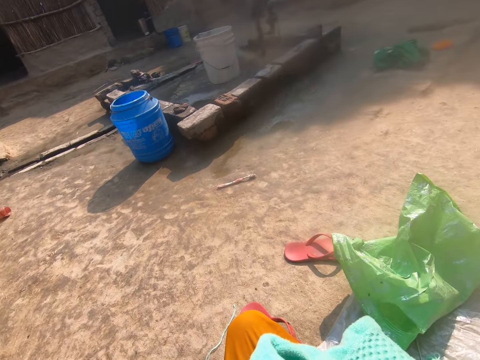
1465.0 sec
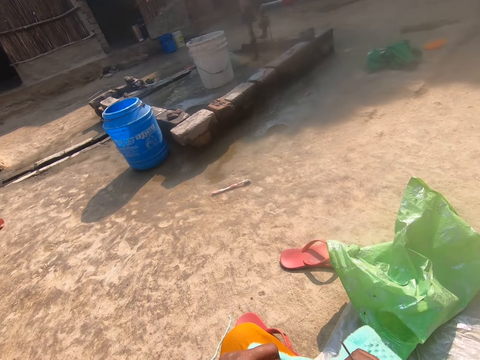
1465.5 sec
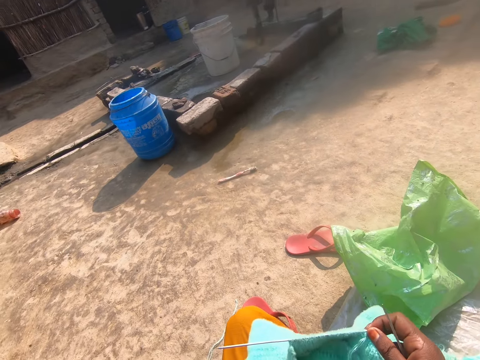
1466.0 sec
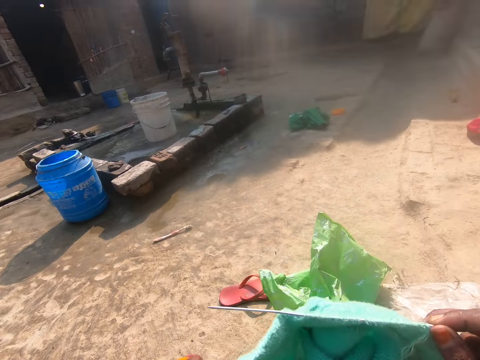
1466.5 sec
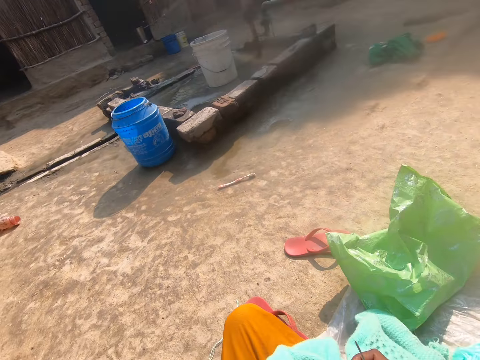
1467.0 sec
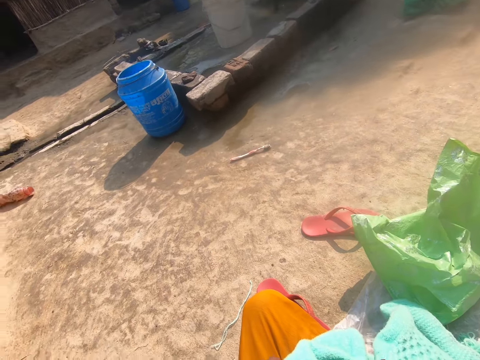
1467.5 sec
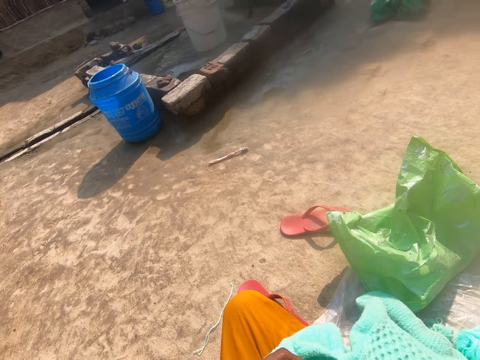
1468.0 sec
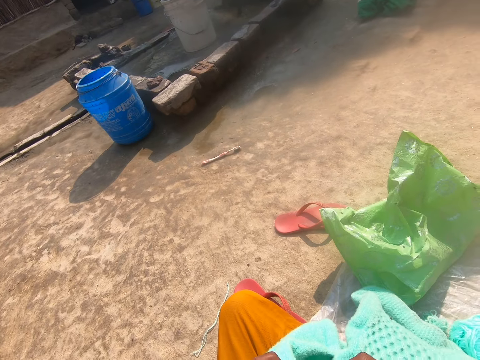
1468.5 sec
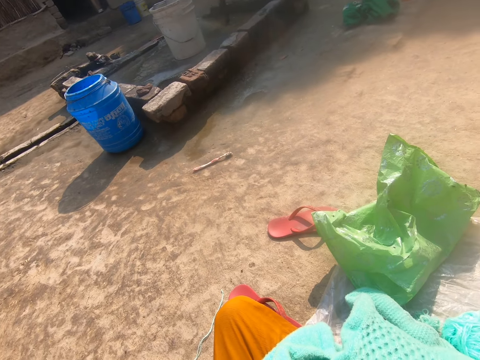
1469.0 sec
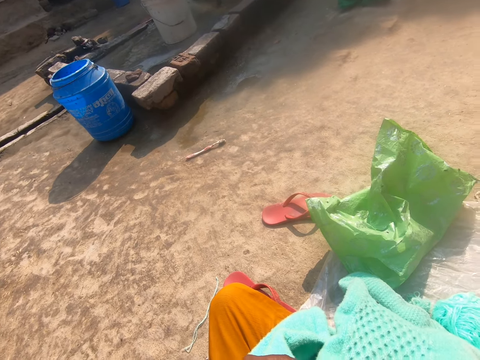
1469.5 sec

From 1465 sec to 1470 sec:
The camera wearer adjusts the cardigan on her lap. She holds a fabric.

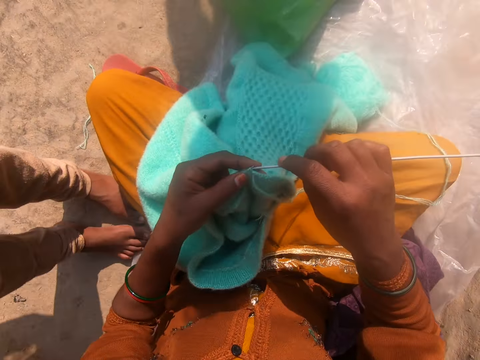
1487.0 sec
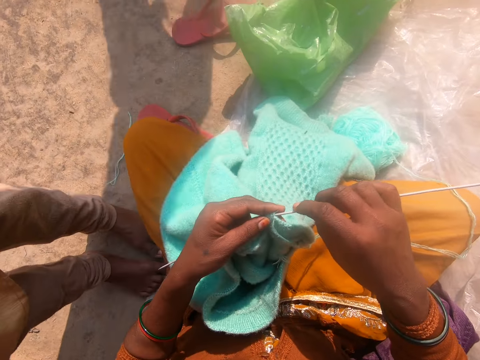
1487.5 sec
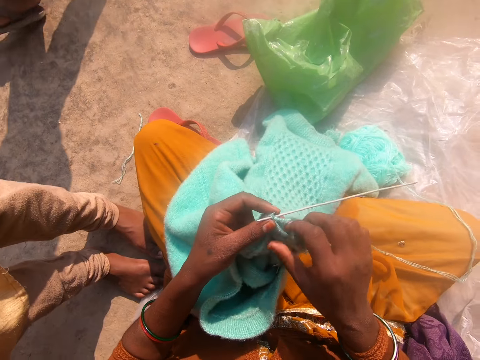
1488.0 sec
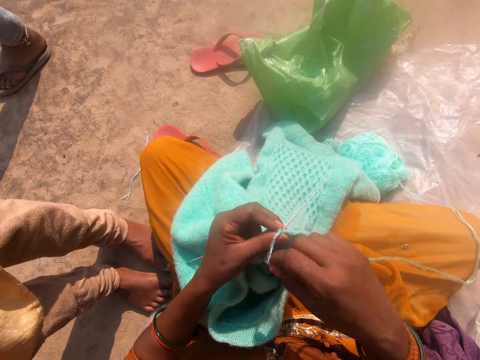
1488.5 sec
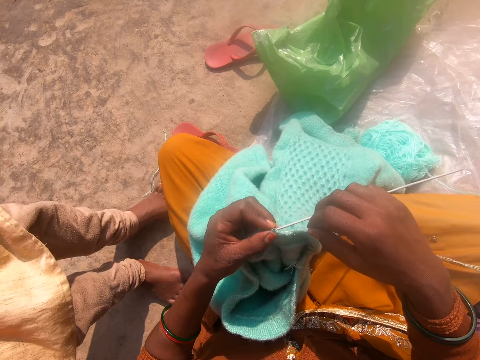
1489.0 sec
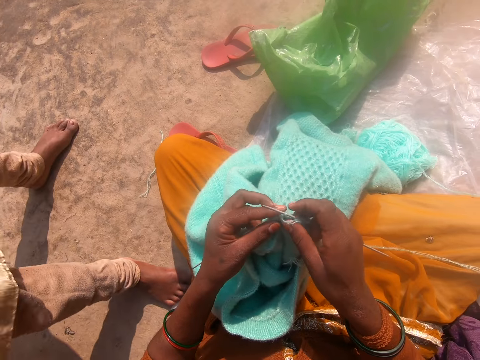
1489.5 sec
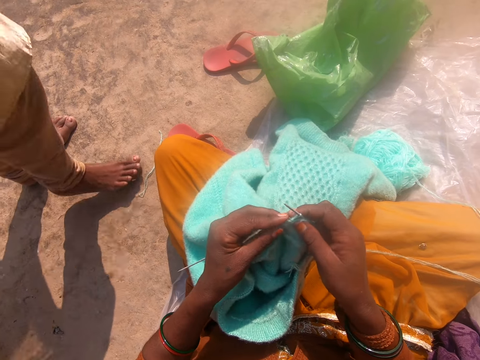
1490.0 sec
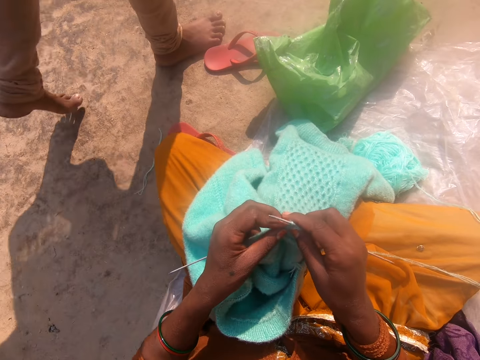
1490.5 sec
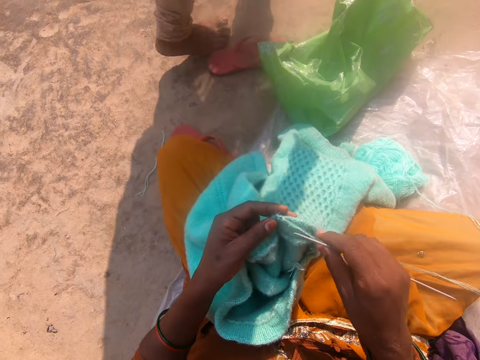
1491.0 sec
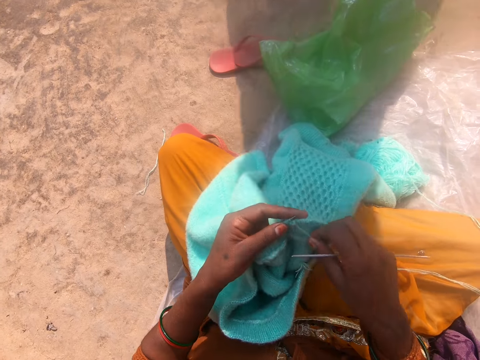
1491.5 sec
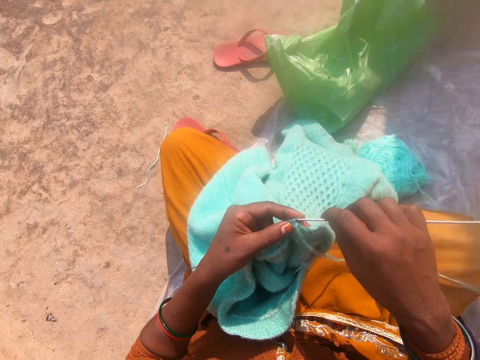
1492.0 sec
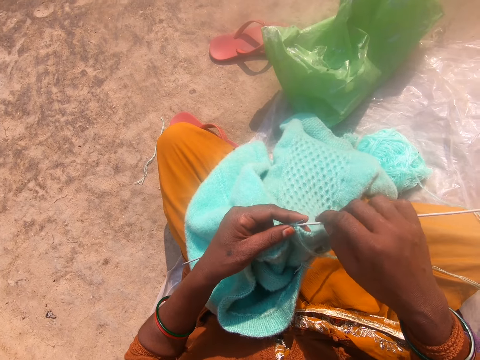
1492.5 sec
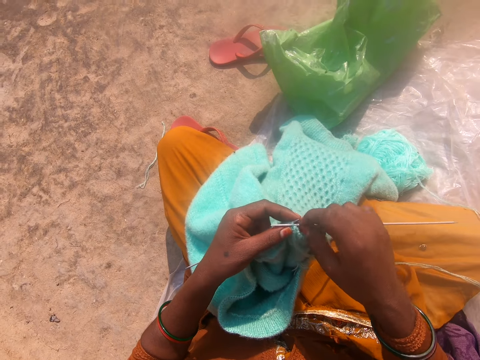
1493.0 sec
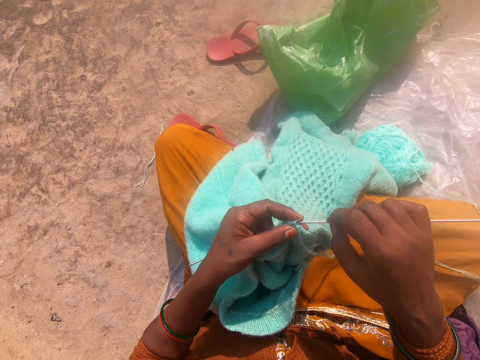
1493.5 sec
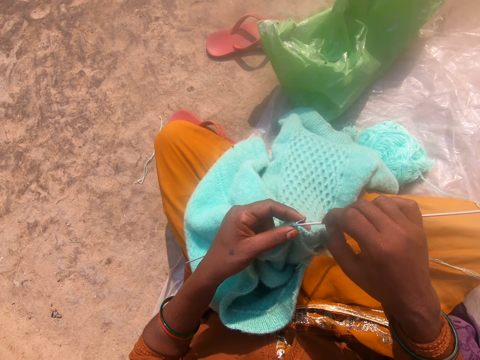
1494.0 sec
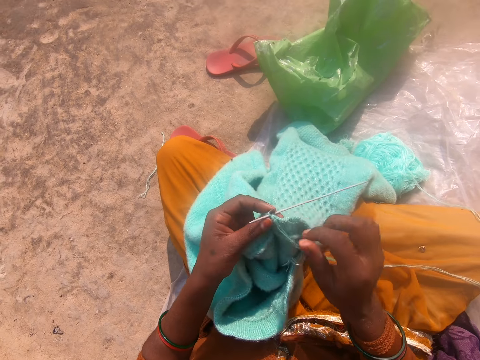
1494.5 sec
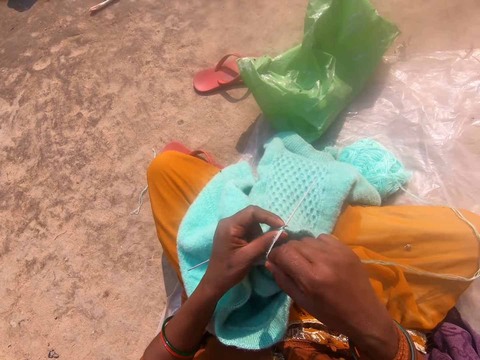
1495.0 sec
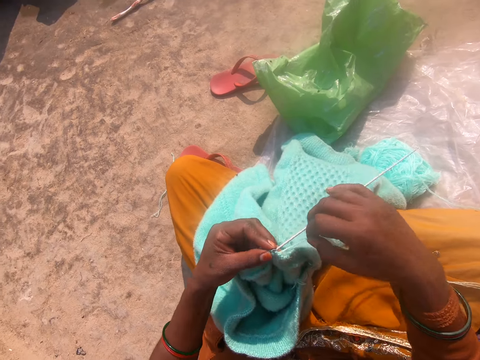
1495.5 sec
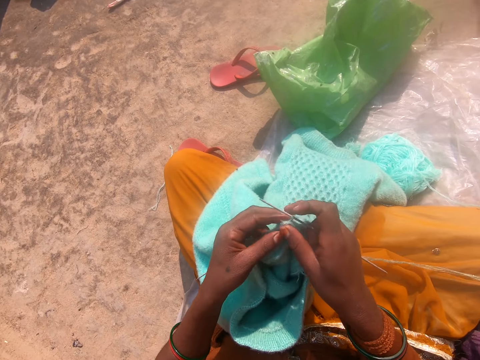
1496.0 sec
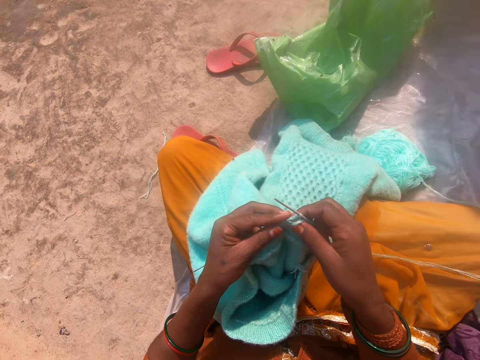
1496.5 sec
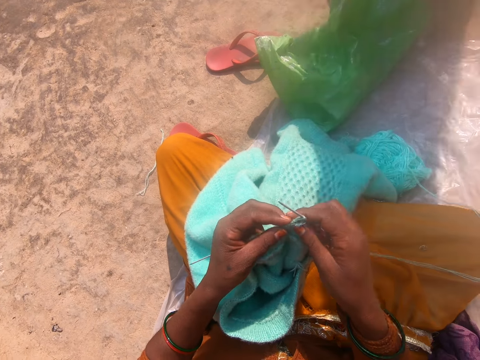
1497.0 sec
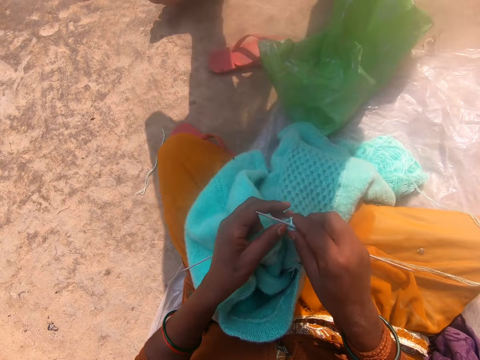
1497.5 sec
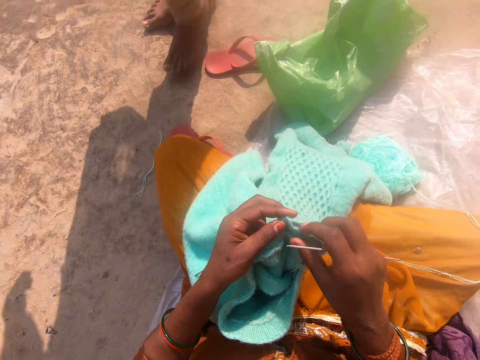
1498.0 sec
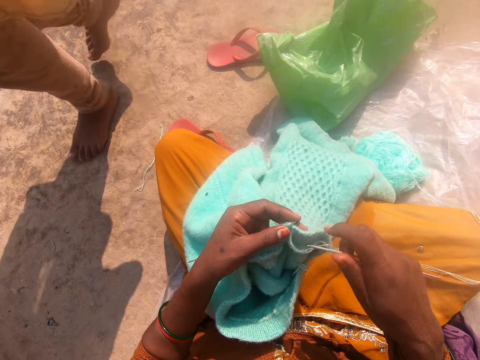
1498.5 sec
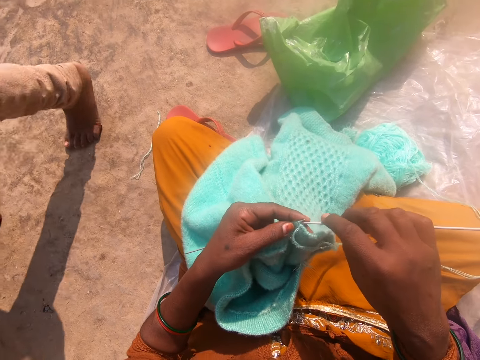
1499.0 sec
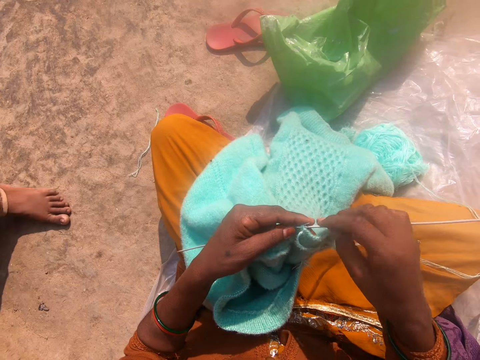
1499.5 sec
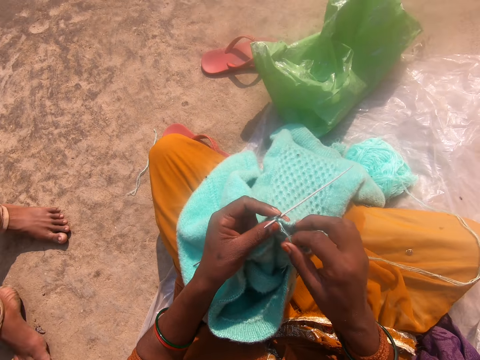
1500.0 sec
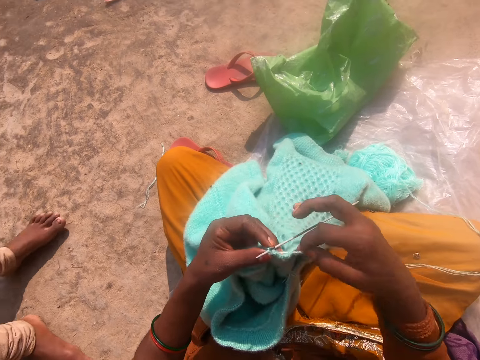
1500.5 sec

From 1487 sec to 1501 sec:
A man passes by. The camera wearer holds knitting thread. The man walks away from the camera wearer. The camera wearer holds the knitting thread again. They hold addi double-ended crochet hooks. They hold the knitting thread. They hold a fabric. The man walks towards the camera wearer. The man walks around.

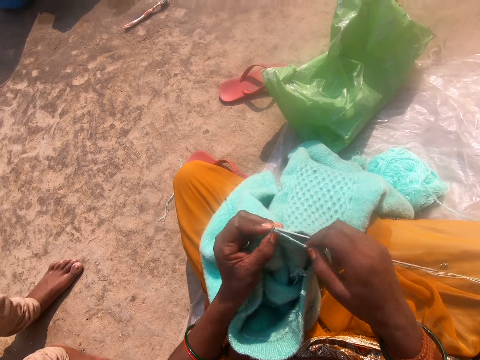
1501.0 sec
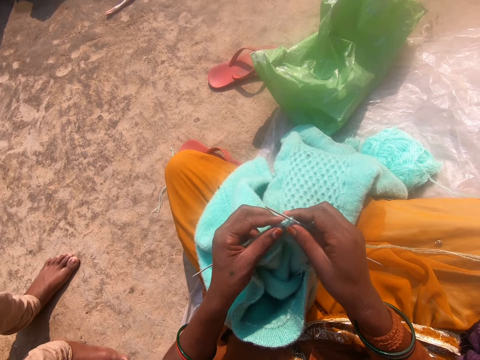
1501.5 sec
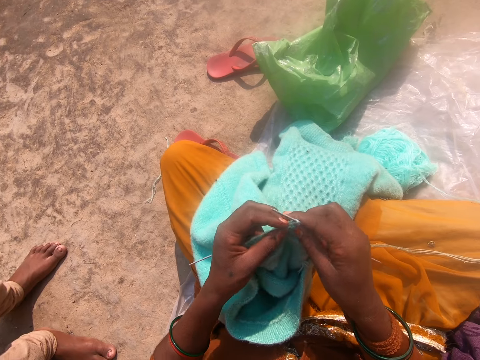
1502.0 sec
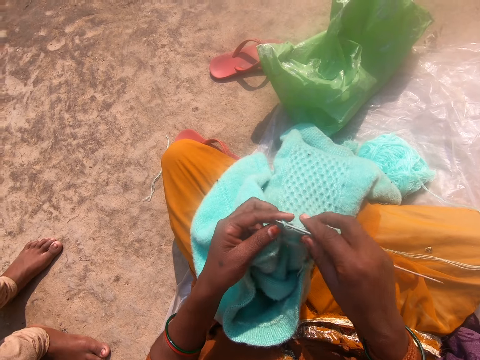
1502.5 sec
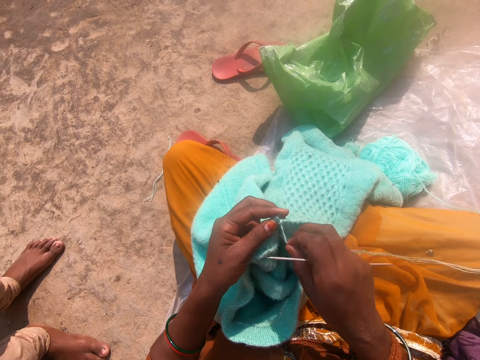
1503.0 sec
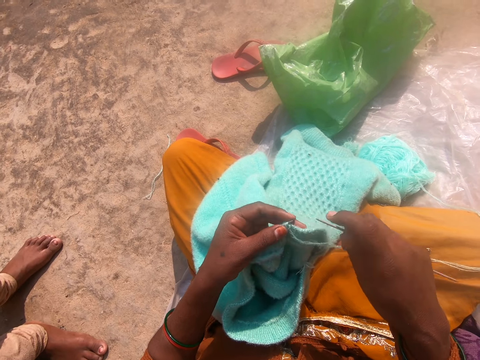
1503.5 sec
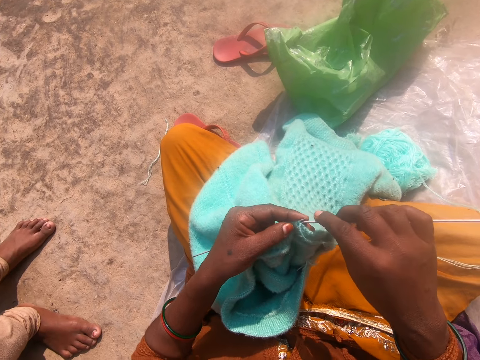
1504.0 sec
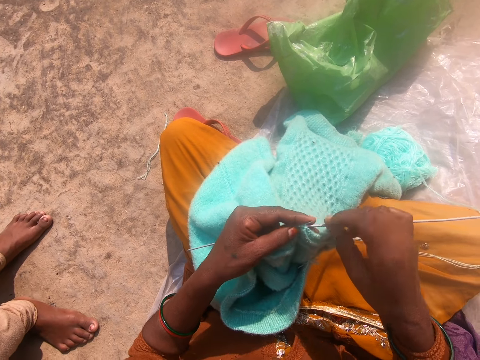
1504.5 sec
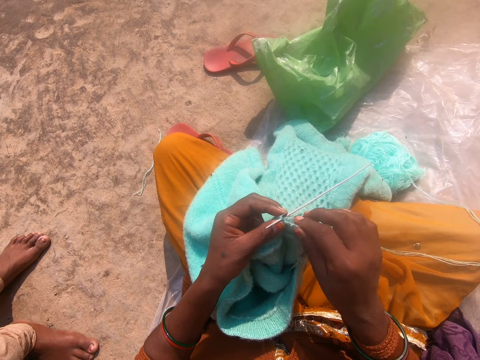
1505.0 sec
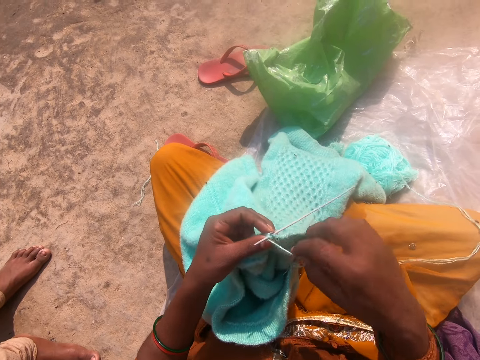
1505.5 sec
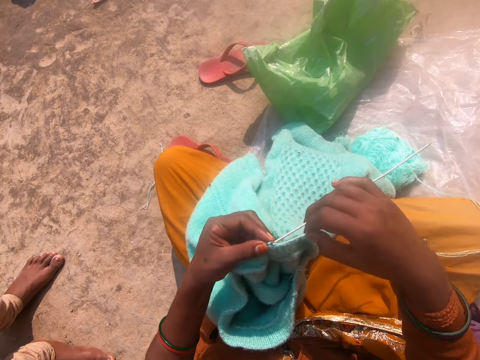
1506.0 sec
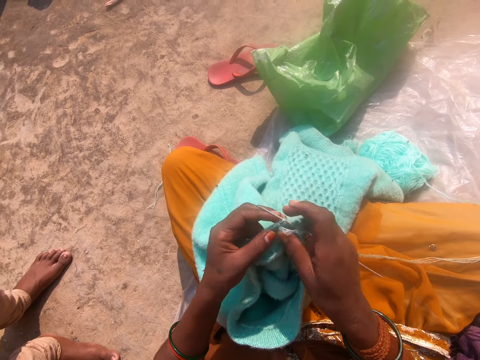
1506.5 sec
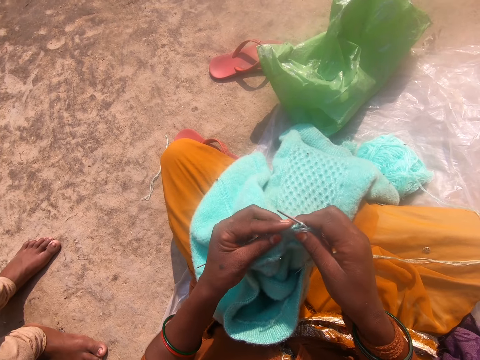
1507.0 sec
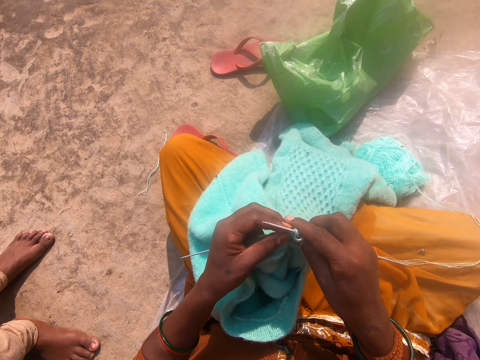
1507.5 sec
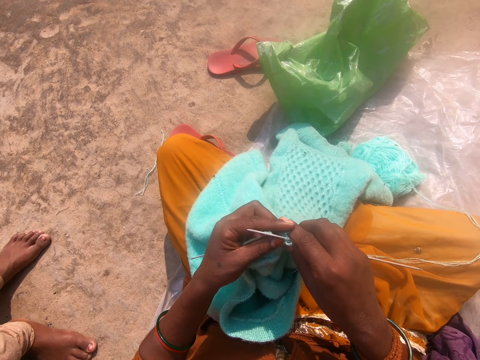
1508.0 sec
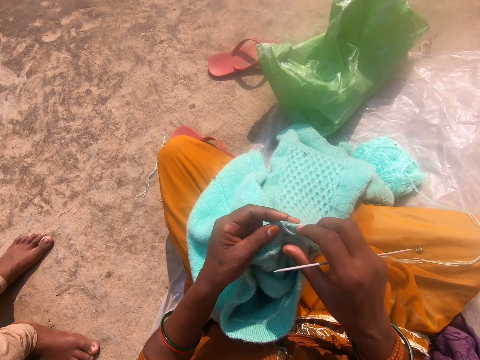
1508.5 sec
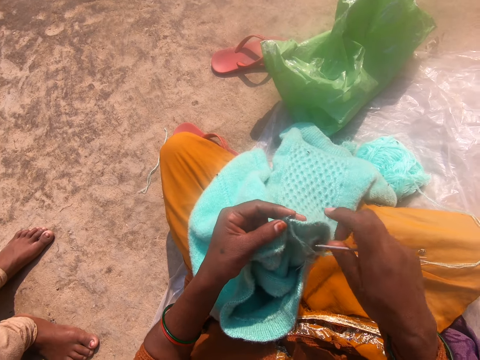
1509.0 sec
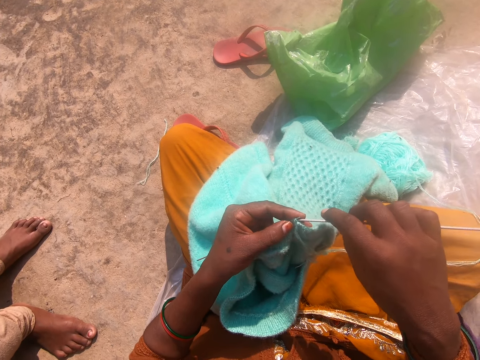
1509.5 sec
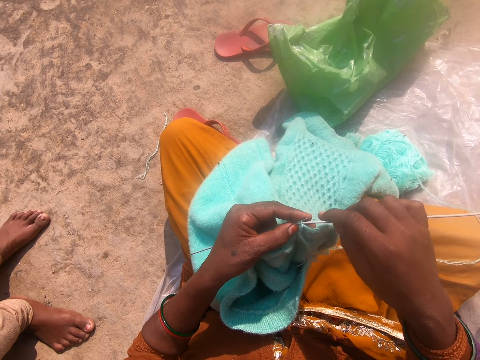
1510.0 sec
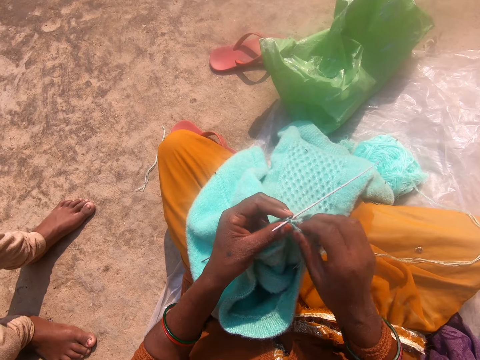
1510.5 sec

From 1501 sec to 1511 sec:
The camera wearer holds knitting thread. They hold Addi double-ended crochet hooks. A person stands next to the camera wearer. The camera wearer holds a fabric. They hold the Addi double-ended crochet hooks.
